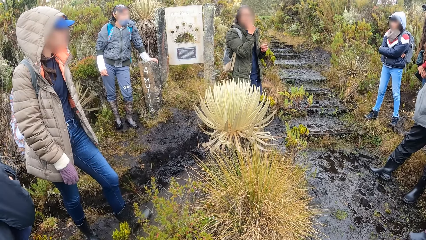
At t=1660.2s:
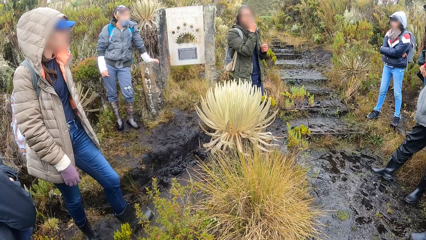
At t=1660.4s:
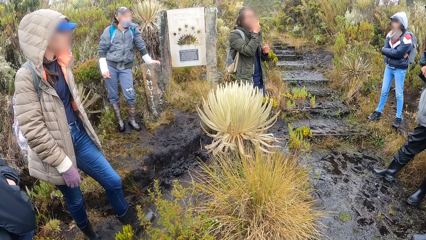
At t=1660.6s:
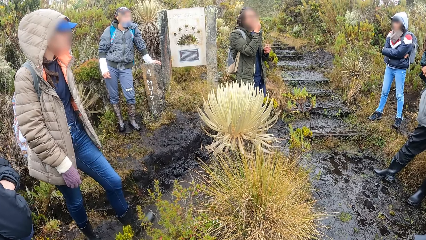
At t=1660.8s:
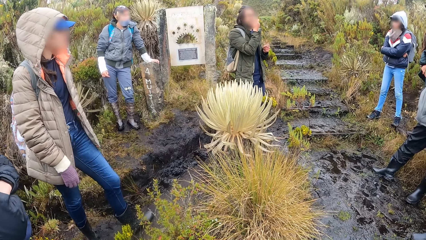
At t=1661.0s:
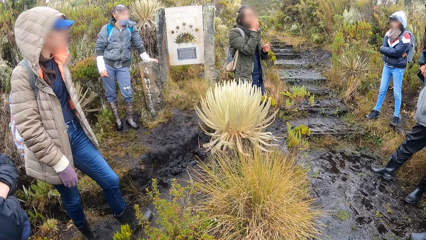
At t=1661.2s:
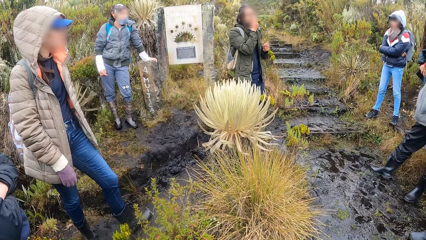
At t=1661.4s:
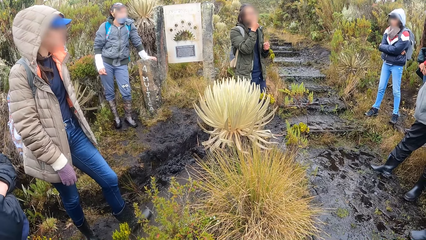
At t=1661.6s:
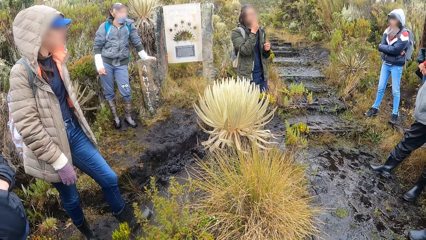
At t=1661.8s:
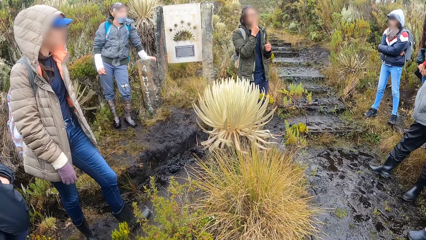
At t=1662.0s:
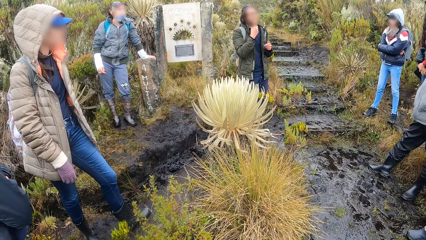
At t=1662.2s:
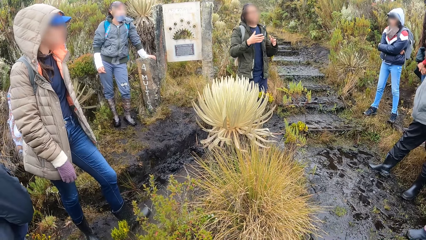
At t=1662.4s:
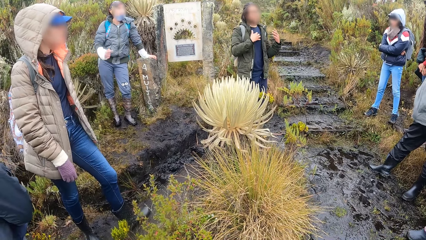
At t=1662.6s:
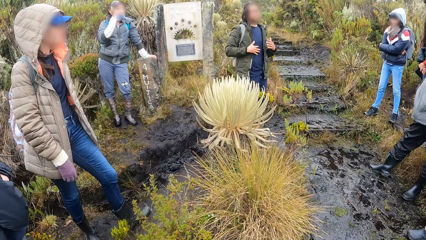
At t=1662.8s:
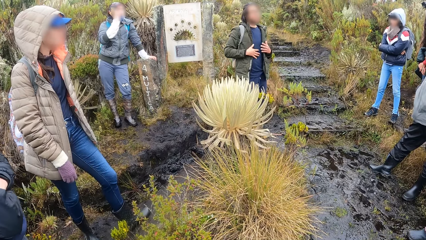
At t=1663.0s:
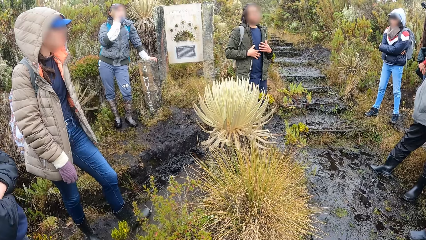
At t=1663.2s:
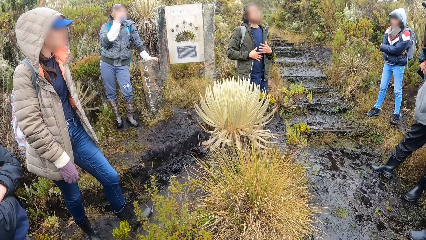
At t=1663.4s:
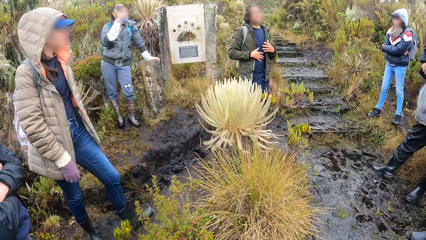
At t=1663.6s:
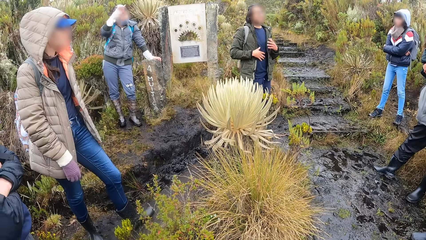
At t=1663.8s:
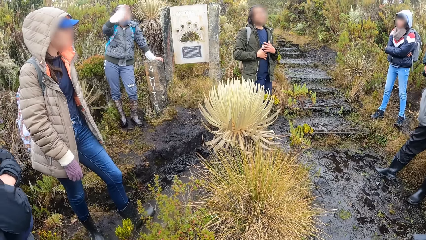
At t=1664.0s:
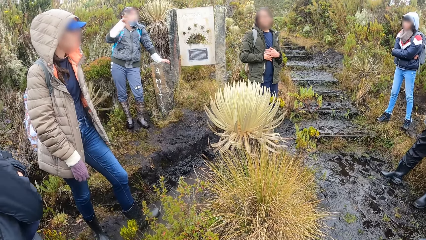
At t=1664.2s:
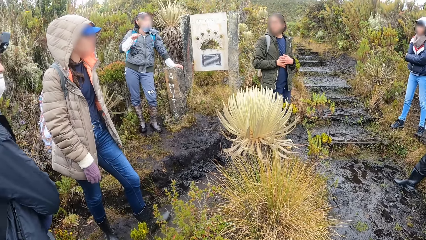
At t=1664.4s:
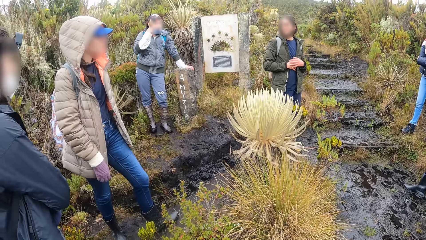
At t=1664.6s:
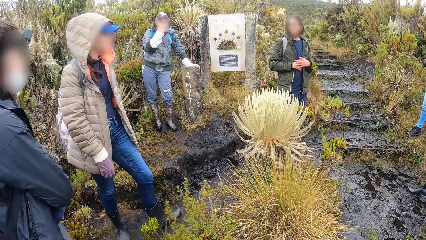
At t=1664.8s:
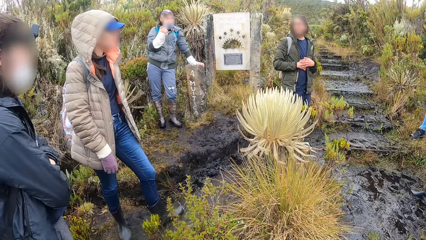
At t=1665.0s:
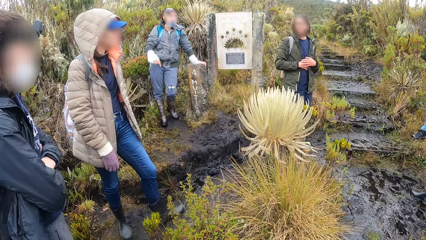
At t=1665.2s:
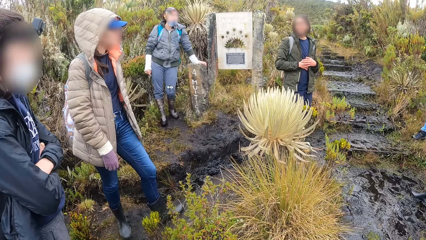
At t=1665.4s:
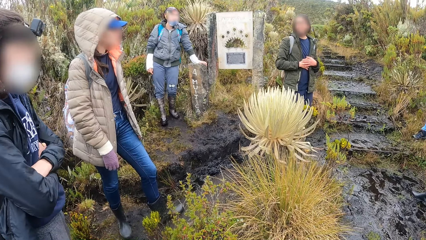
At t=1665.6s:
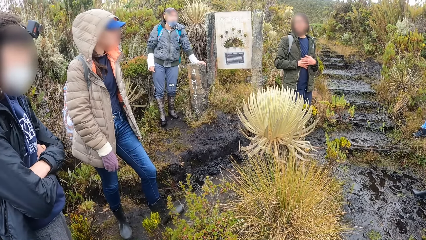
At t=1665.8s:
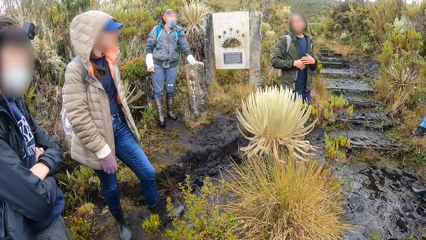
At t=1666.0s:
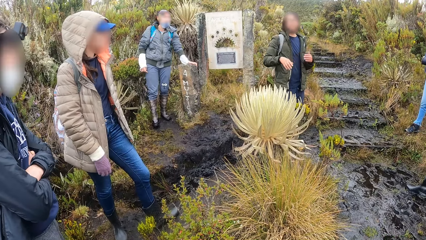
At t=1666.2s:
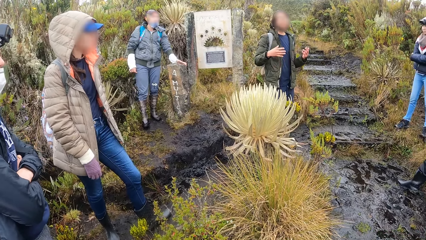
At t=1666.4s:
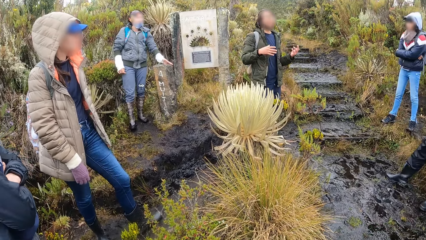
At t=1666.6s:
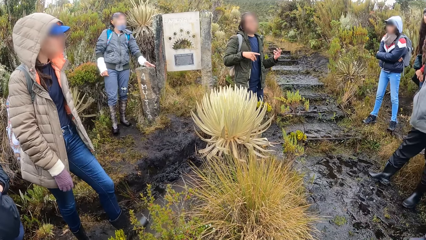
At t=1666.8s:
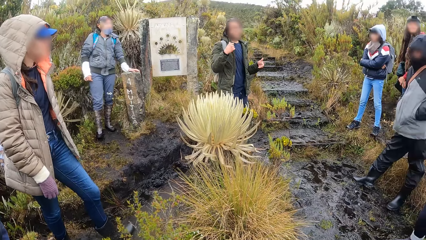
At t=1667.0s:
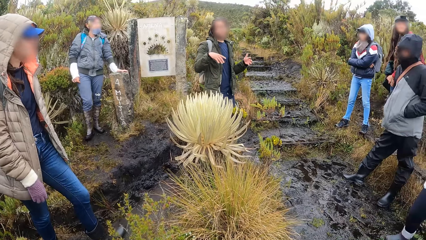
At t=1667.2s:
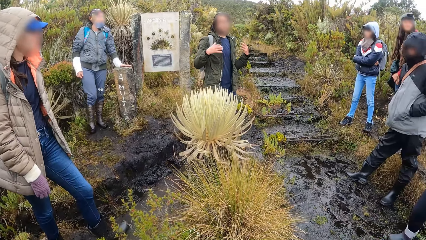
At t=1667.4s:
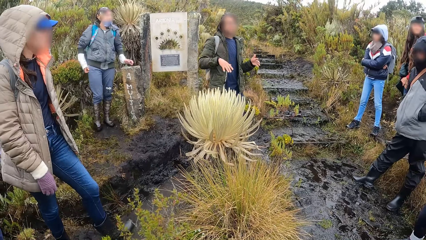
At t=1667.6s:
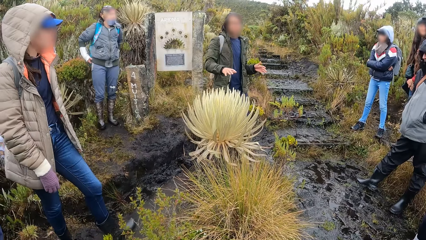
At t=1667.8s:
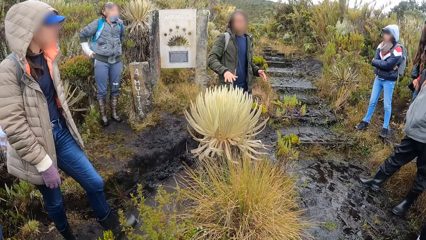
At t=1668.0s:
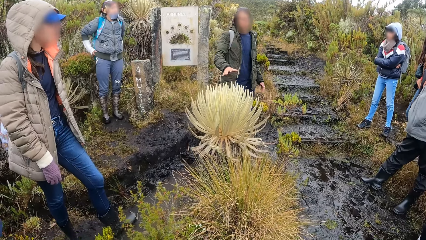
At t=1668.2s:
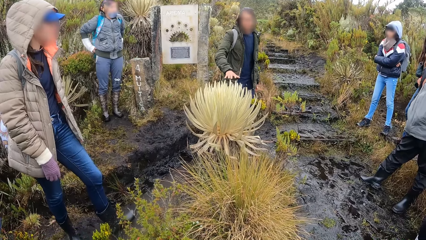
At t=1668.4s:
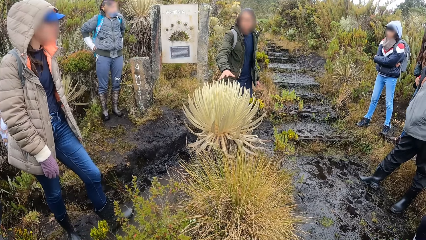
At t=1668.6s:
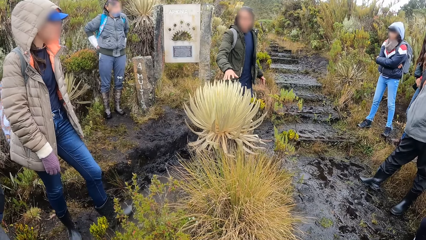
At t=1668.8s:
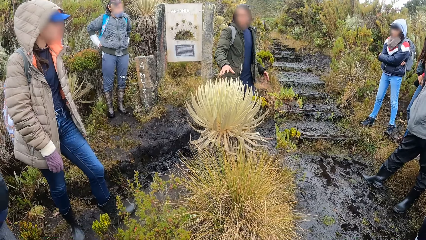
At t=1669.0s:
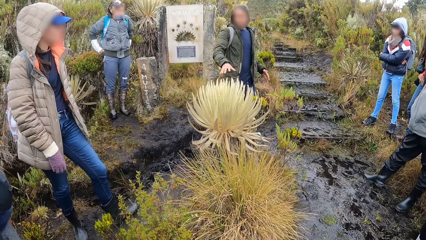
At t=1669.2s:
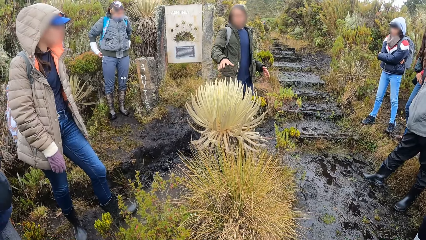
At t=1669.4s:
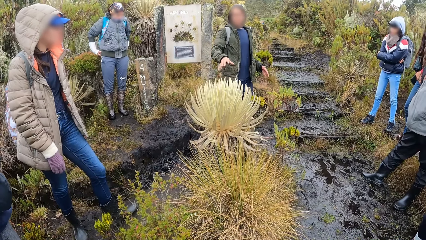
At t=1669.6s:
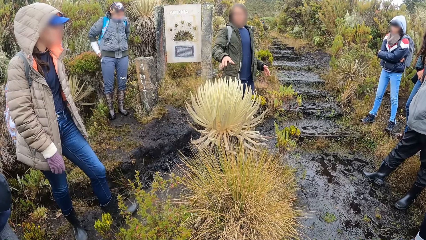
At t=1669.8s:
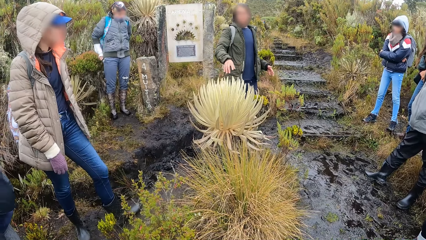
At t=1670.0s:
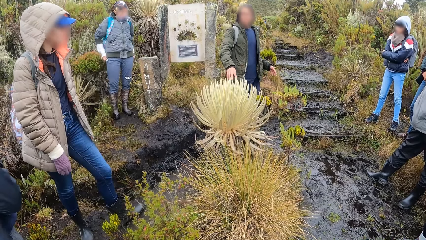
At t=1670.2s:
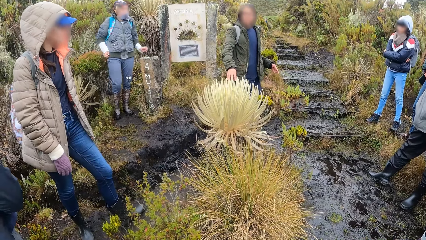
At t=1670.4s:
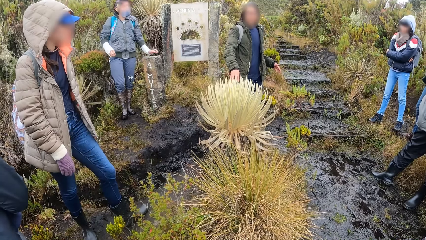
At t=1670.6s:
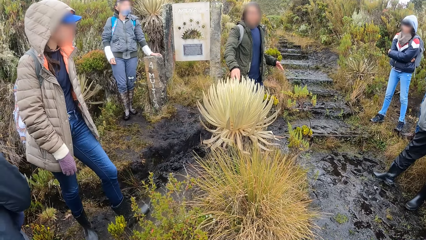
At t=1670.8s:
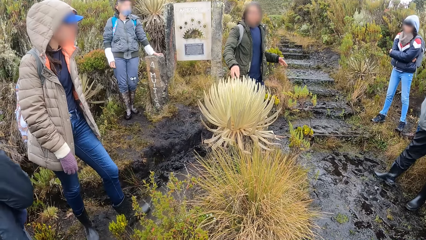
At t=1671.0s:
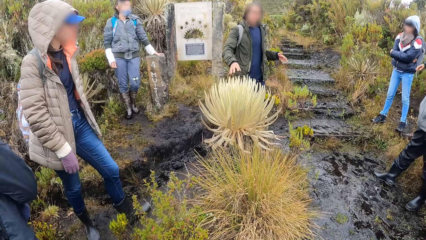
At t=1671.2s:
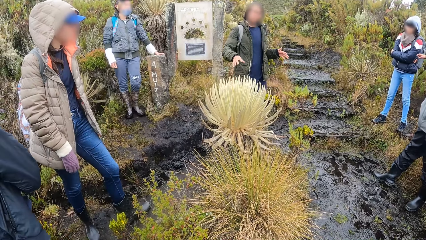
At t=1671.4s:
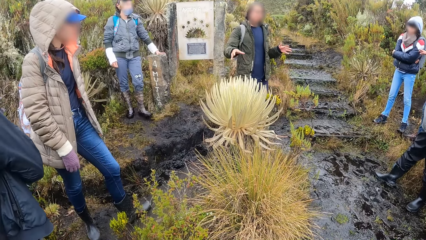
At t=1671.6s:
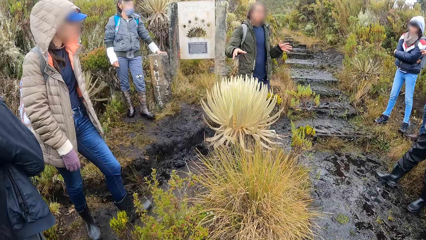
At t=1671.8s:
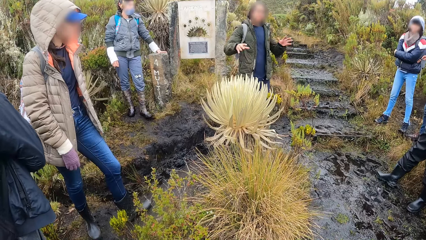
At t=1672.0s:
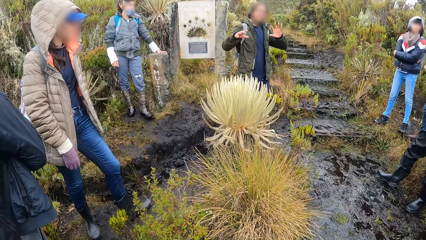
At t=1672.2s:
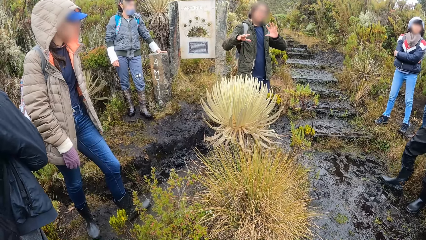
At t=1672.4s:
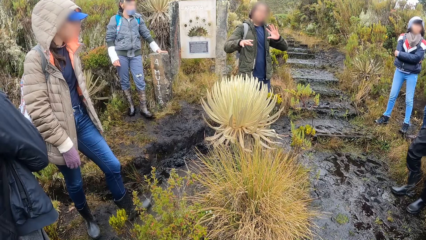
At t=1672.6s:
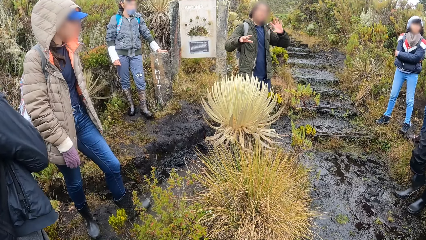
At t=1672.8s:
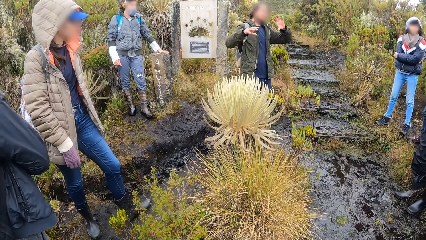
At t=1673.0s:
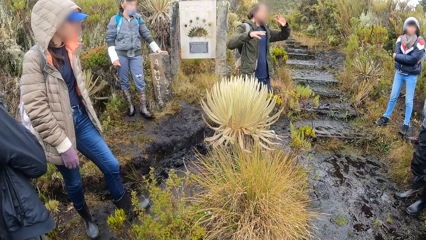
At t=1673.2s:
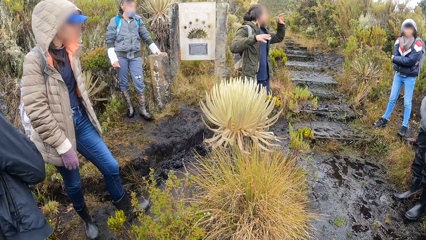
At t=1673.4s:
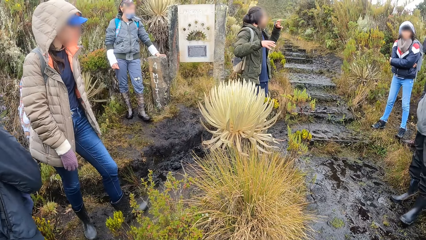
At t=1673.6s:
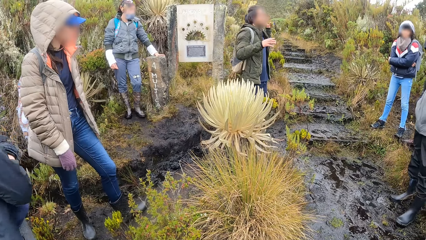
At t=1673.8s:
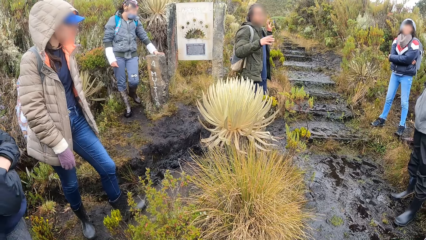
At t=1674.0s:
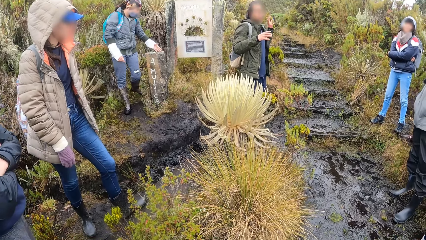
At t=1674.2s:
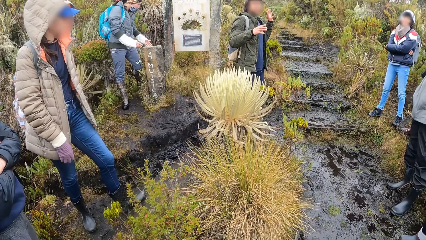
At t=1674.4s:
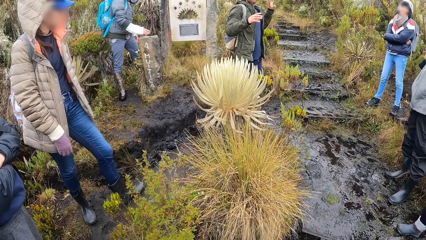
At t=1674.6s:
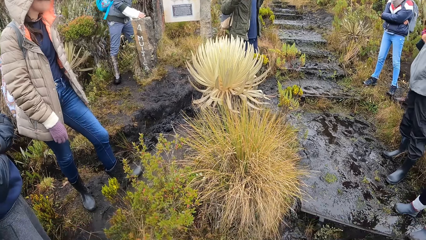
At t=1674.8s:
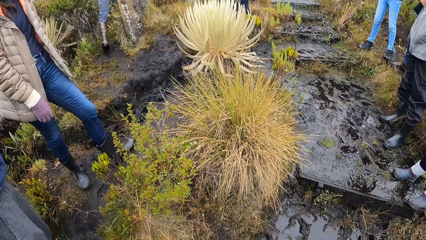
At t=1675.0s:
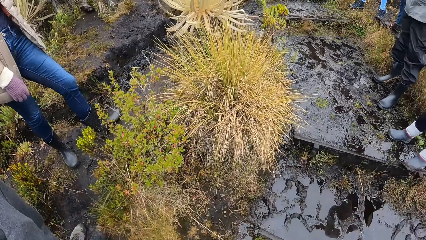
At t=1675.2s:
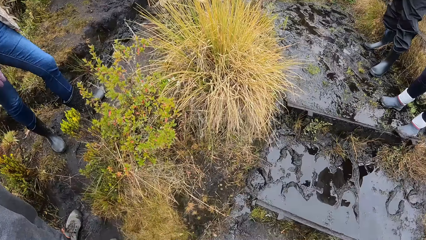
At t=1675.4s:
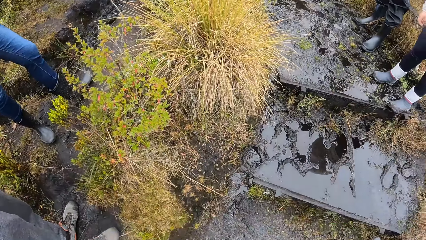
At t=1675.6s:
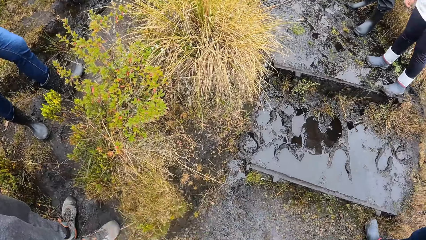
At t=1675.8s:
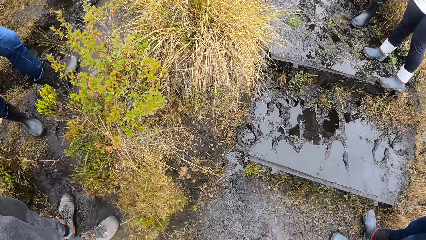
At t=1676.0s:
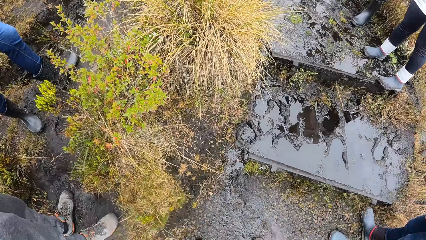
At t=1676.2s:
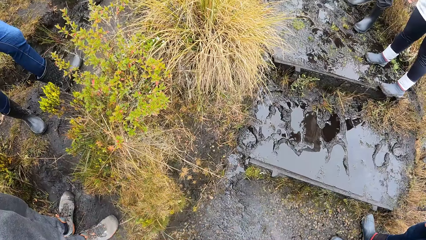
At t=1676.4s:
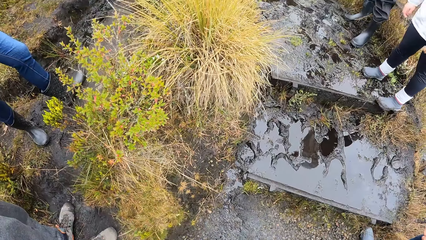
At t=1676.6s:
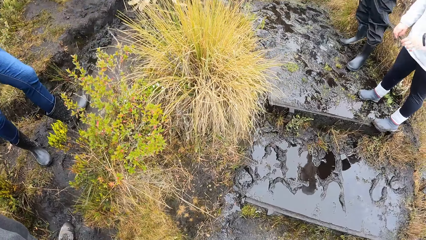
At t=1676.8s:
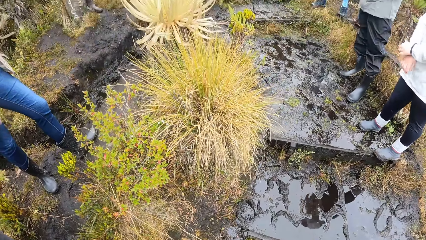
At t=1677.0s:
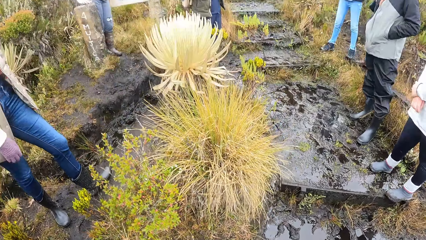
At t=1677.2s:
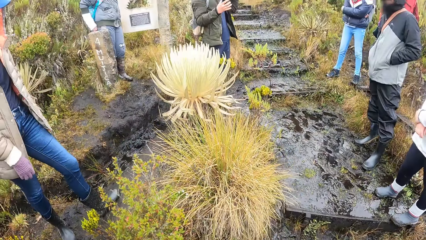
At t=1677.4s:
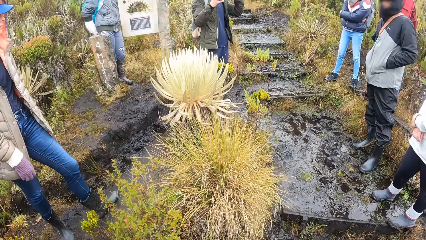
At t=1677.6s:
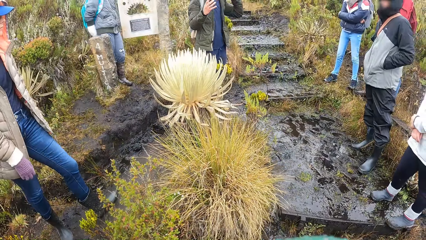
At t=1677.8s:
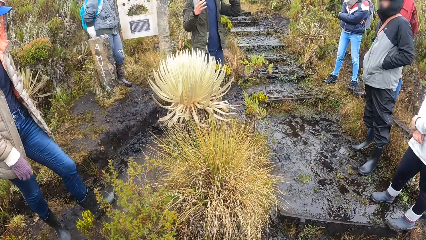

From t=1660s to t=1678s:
The man touches his stomach with both hands. The lady converses with the group. The man touches the knap weed with his right hand. The camera wearer looks at the ground.
